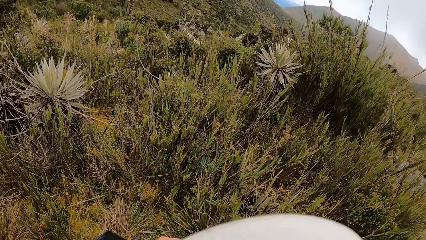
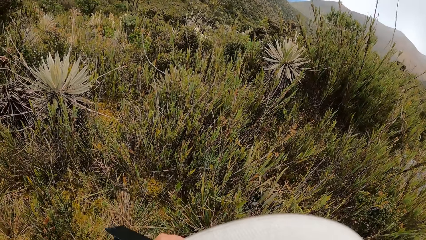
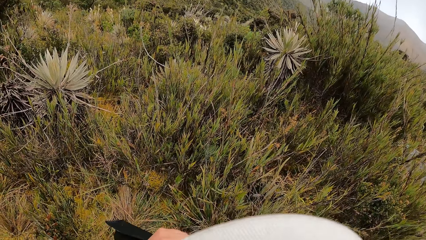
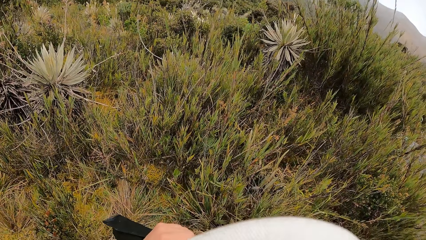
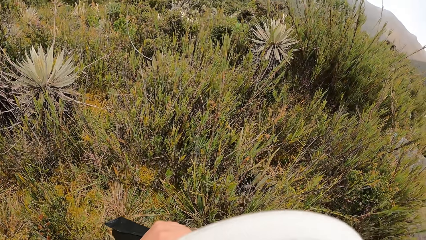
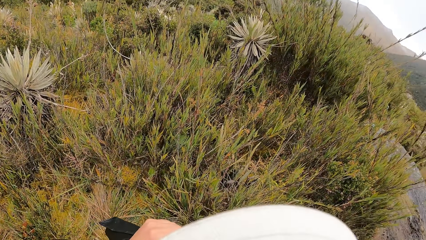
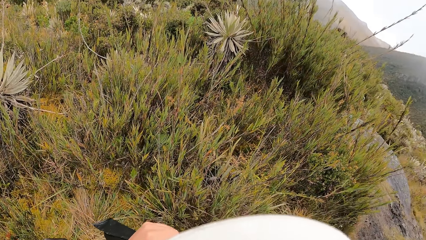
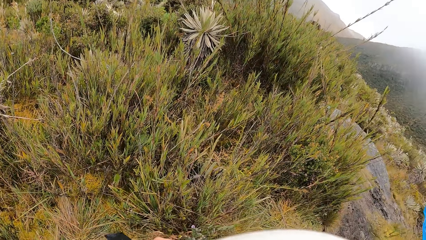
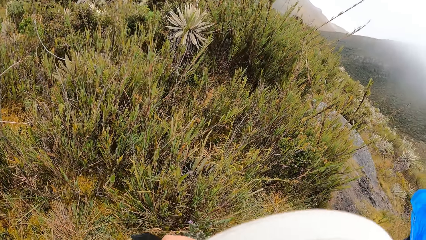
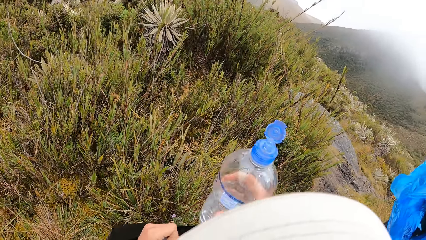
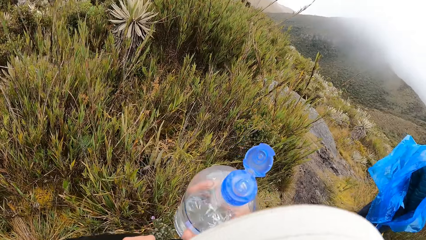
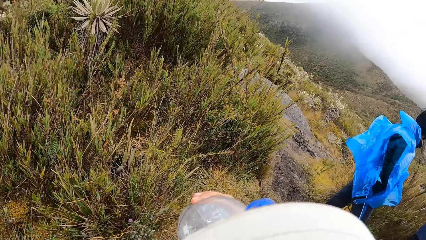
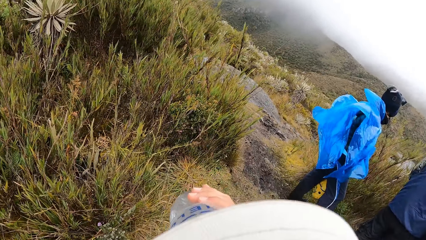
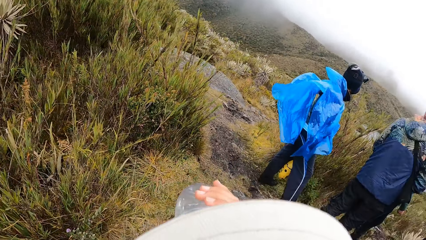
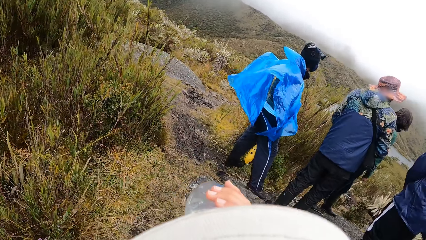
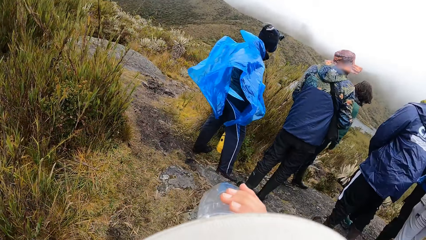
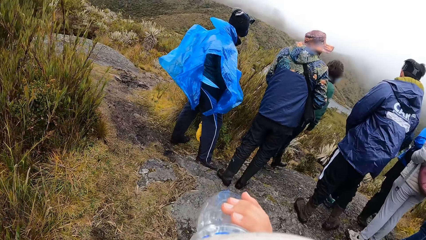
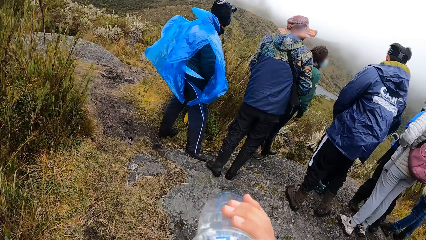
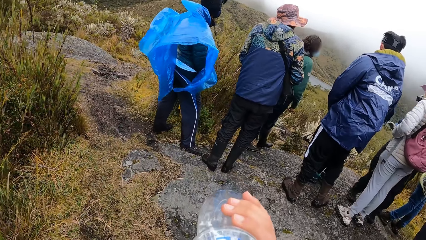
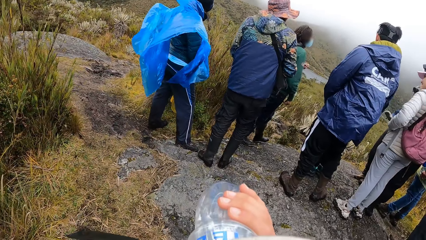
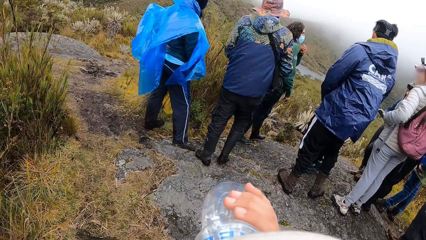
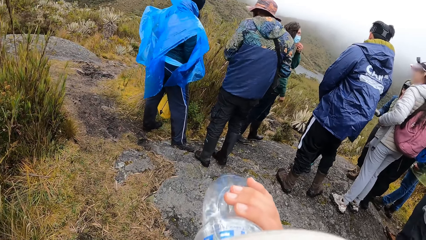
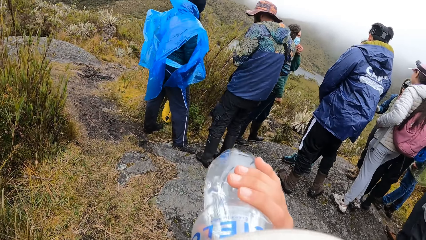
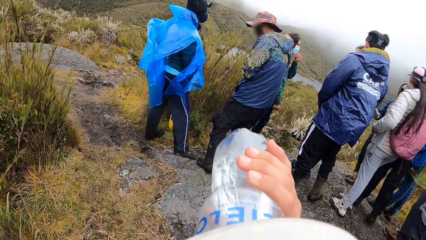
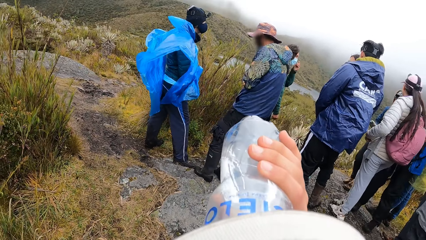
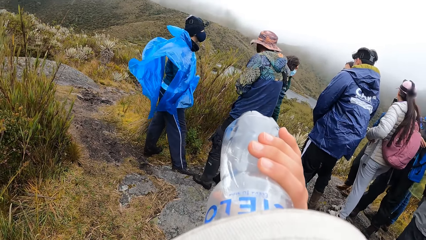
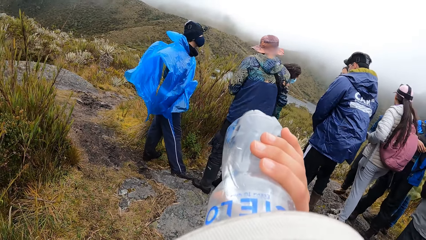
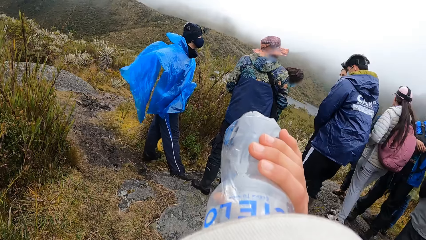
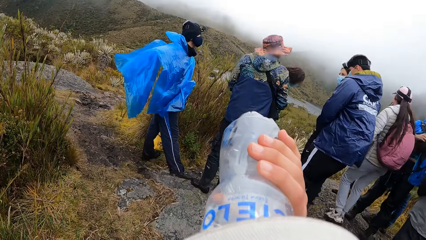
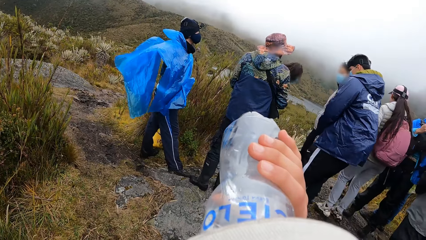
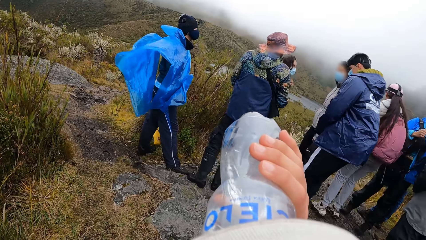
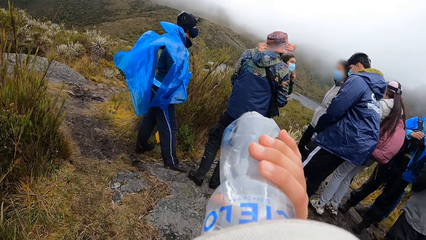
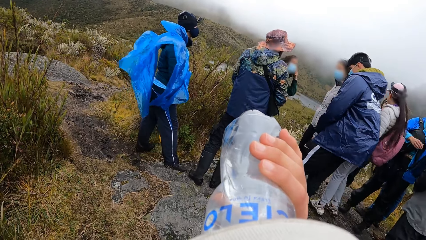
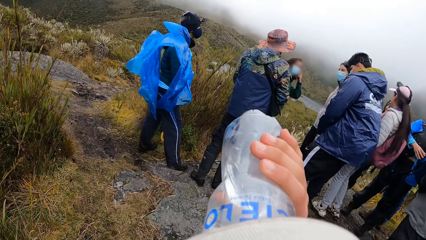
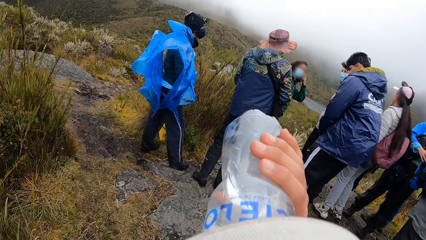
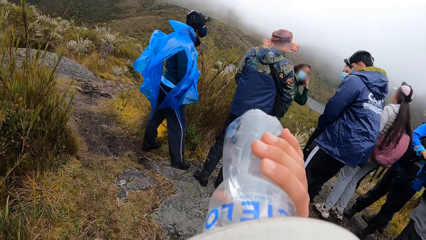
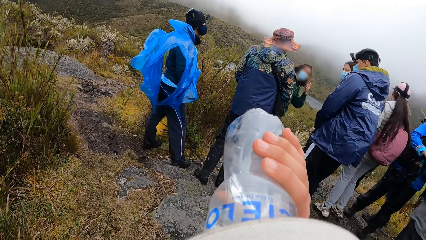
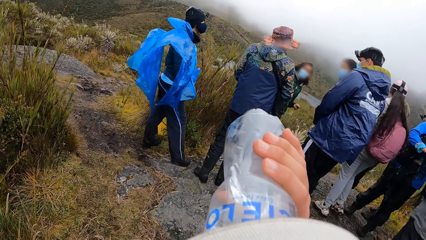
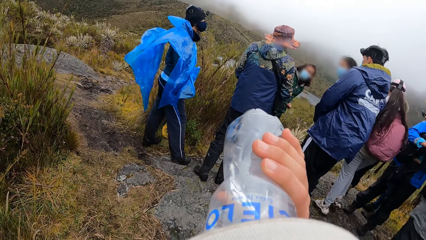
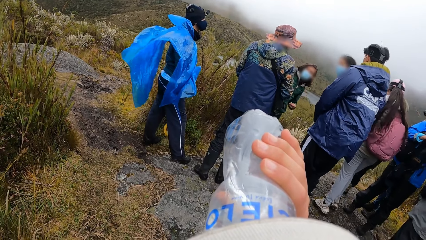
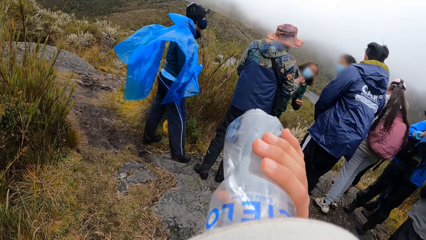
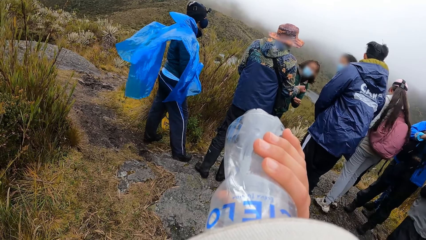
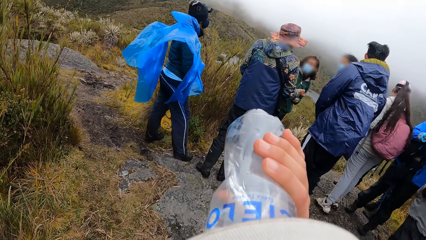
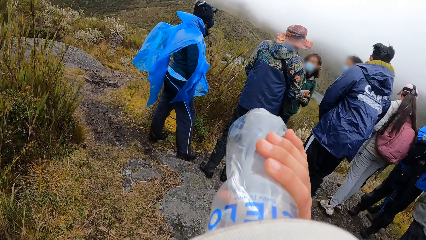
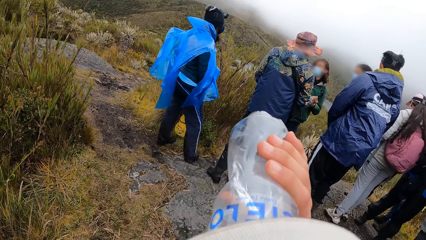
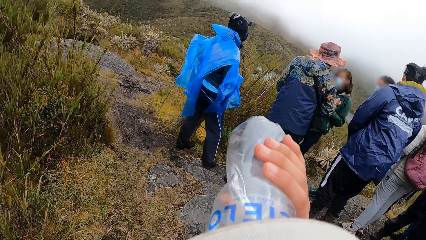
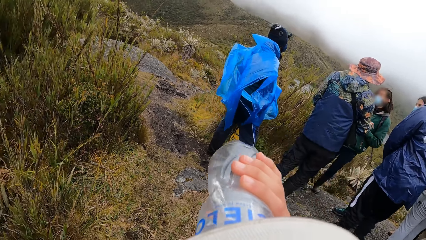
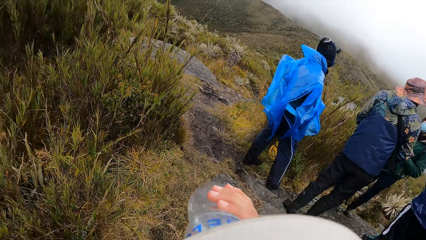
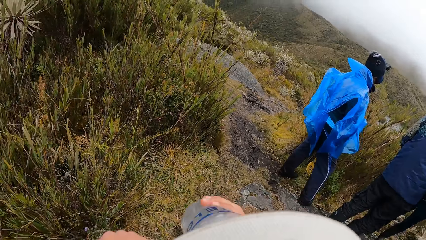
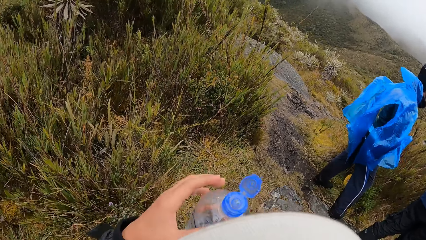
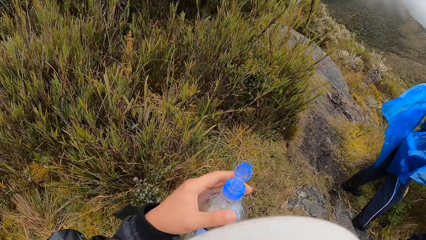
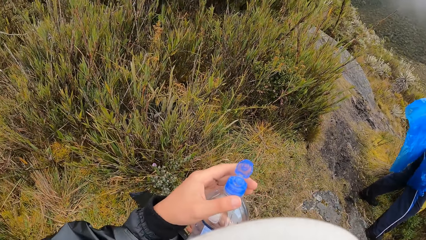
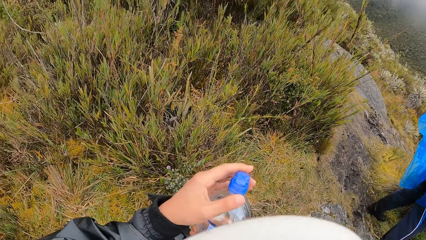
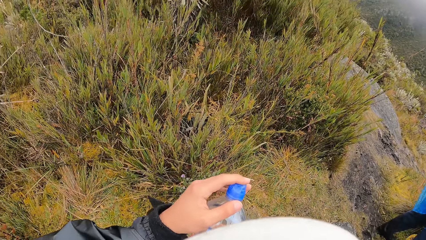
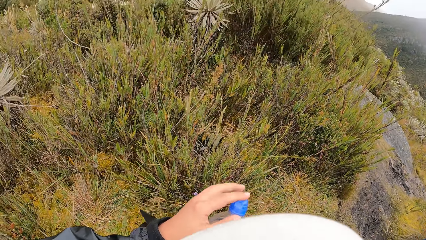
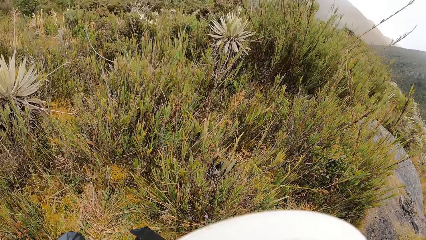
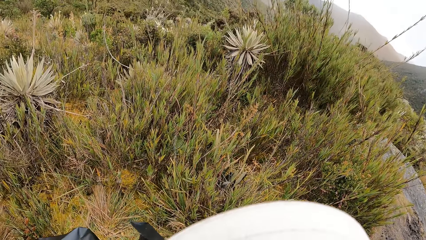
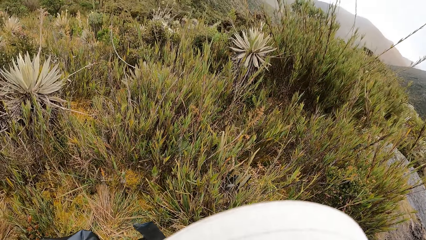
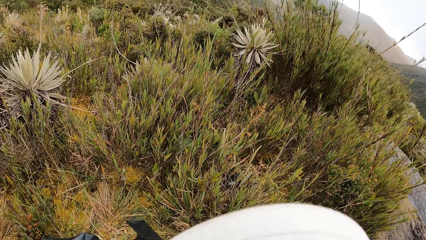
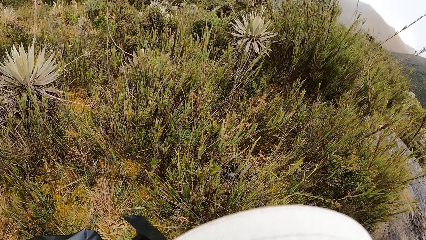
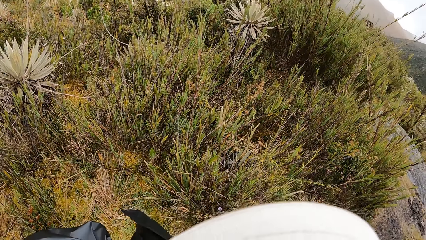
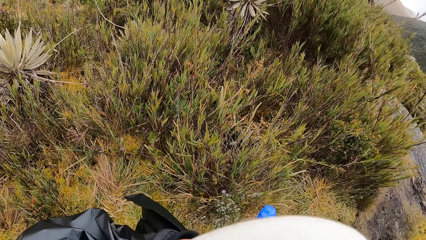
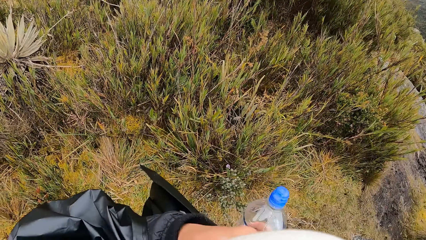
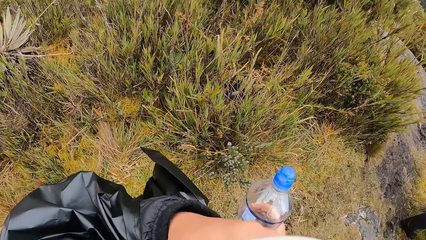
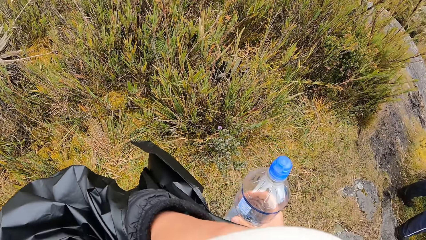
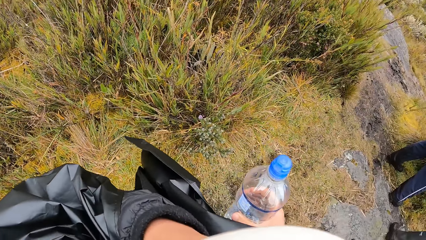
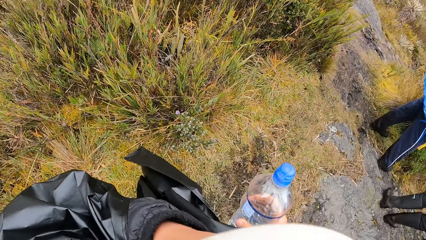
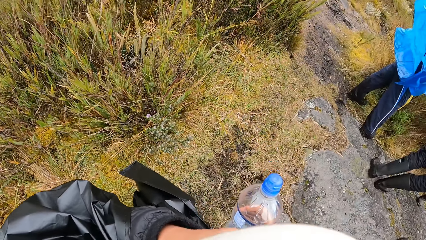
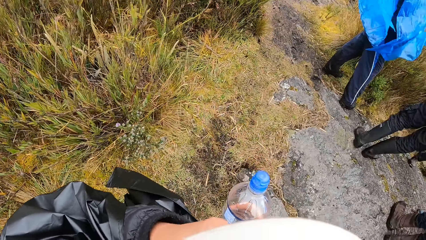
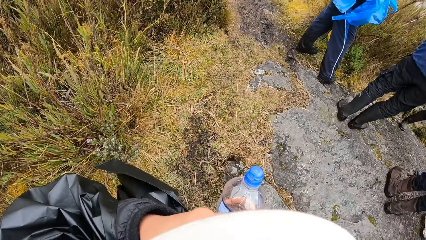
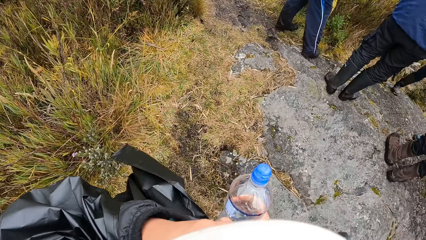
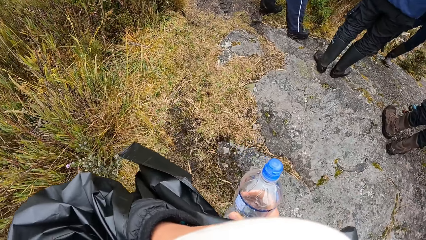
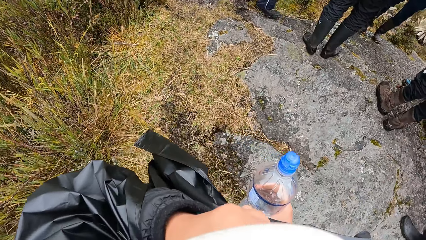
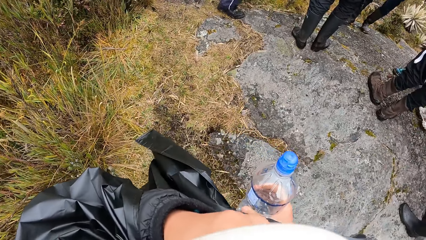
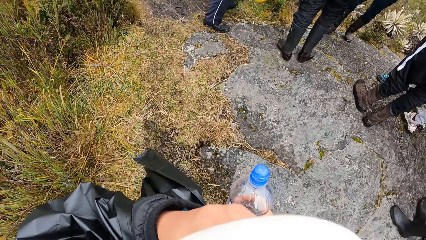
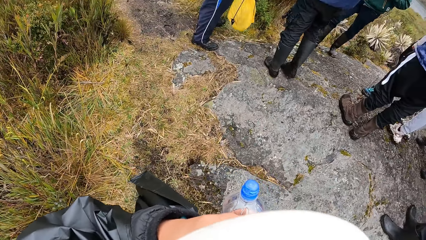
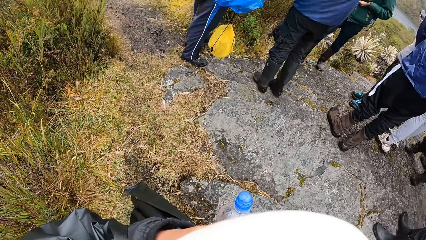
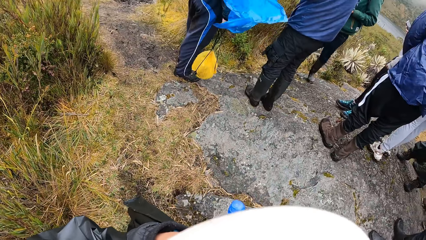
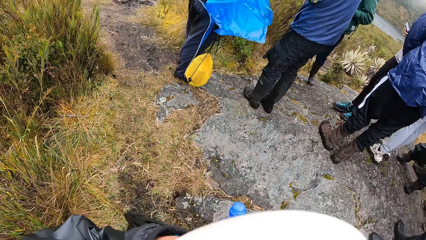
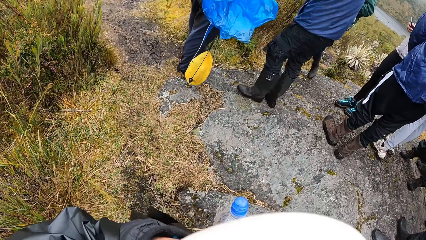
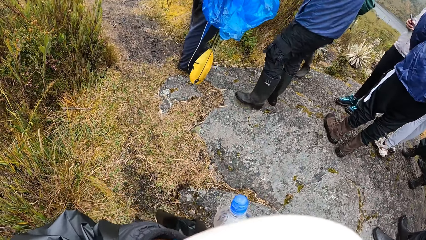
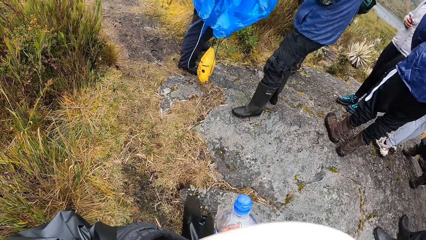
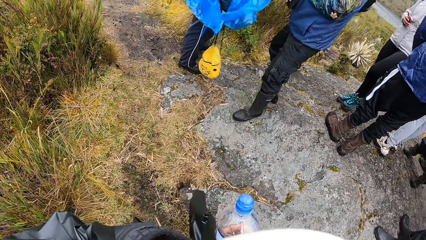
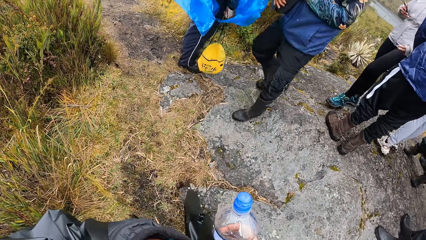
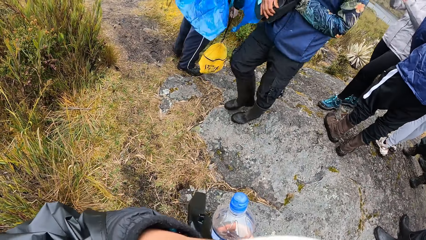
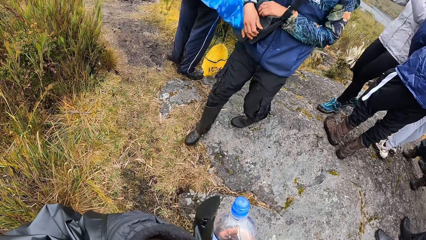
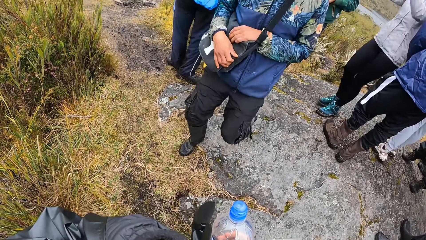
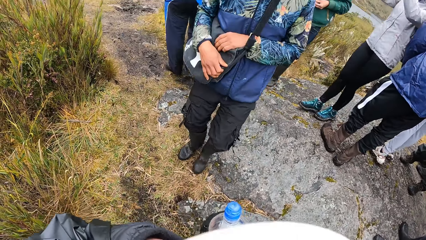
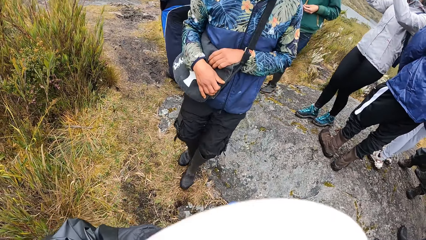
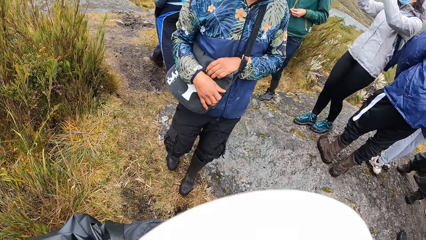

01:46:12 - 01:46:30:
The camera wearer drinks from the bottle of water in his right hand. He closes the lid on the bottle of water in his right hand with his left hand. He touches his face with his left hand. He looks around.
